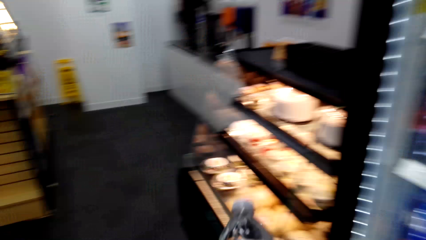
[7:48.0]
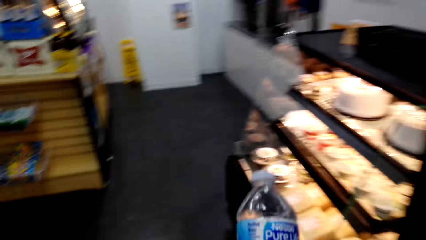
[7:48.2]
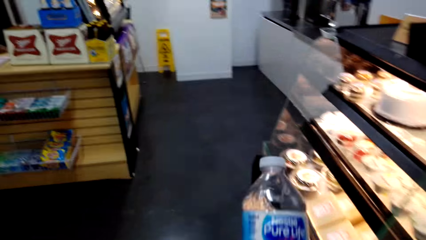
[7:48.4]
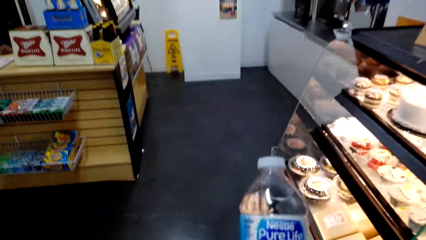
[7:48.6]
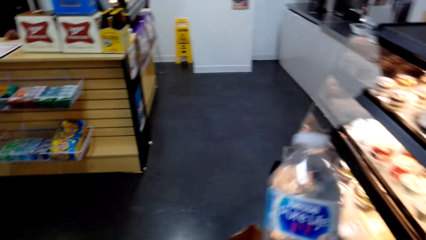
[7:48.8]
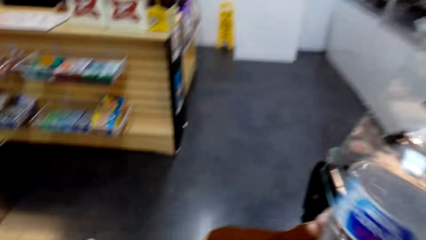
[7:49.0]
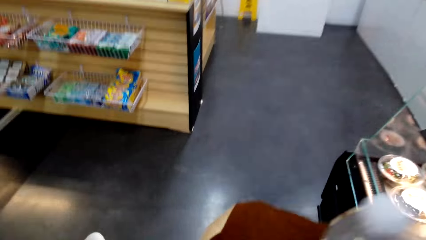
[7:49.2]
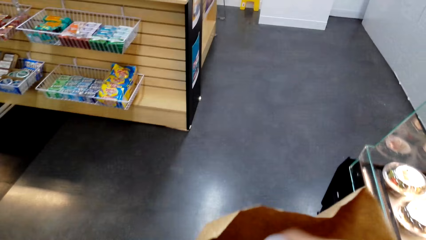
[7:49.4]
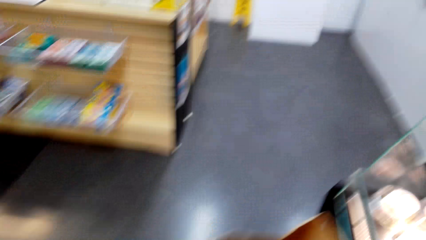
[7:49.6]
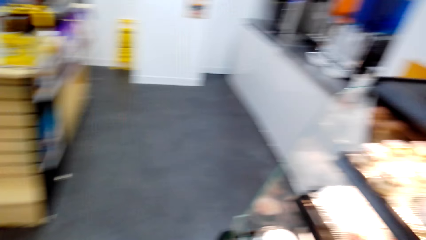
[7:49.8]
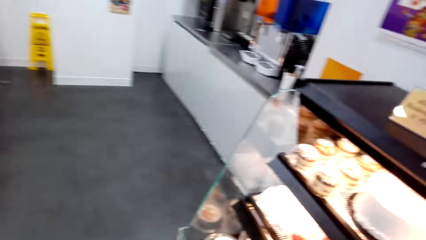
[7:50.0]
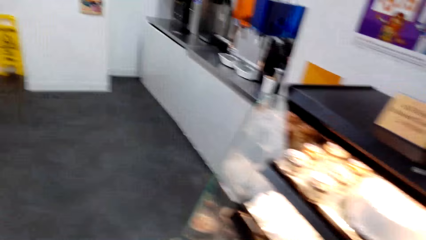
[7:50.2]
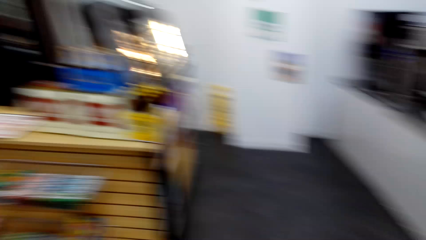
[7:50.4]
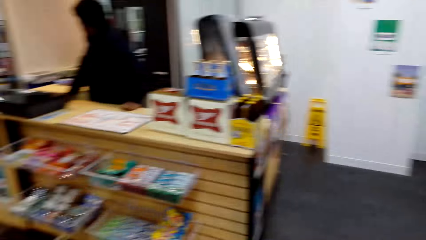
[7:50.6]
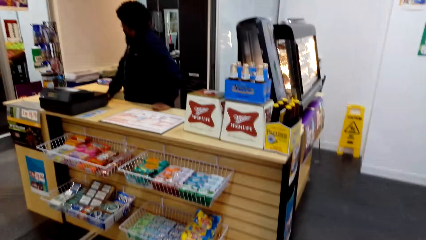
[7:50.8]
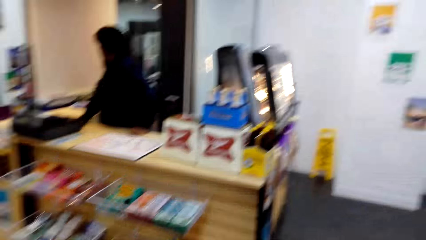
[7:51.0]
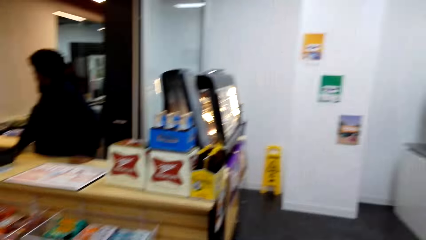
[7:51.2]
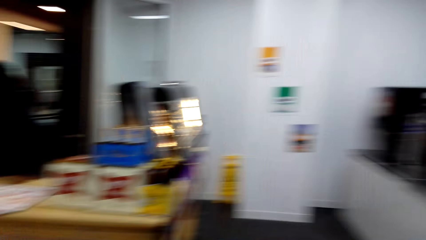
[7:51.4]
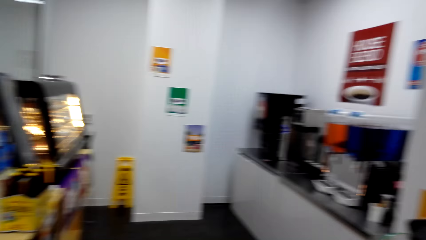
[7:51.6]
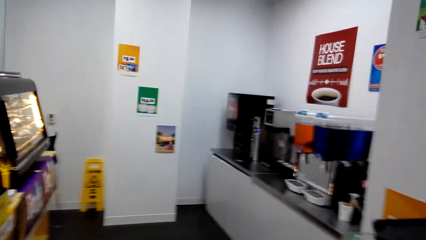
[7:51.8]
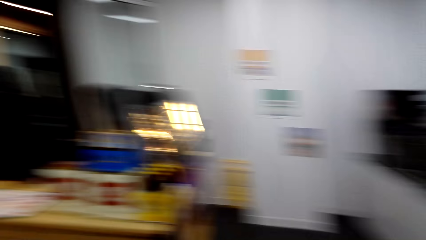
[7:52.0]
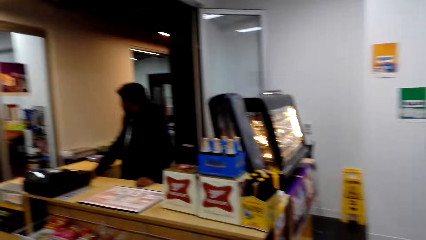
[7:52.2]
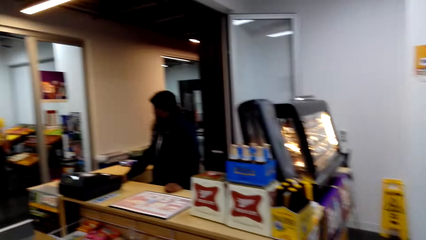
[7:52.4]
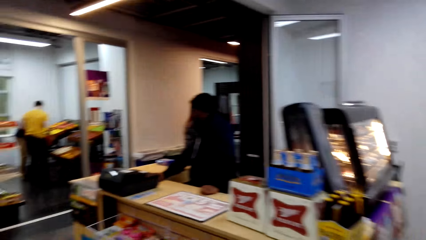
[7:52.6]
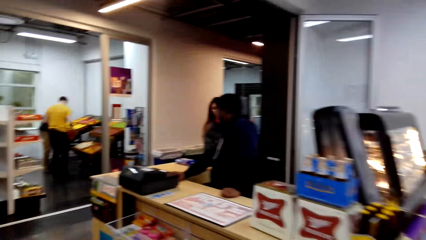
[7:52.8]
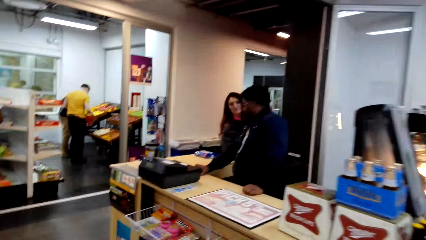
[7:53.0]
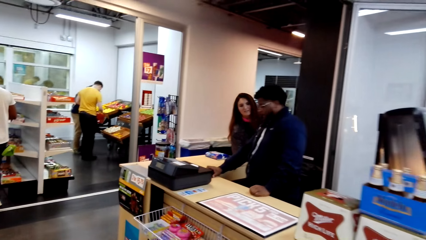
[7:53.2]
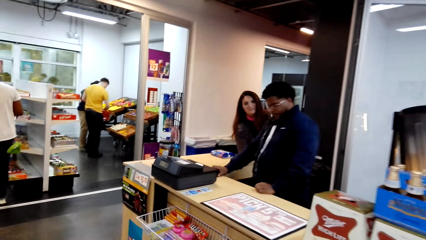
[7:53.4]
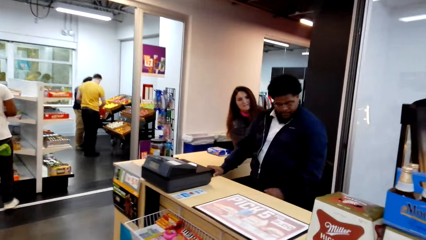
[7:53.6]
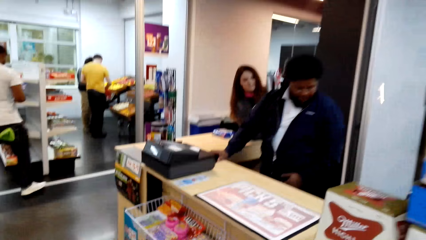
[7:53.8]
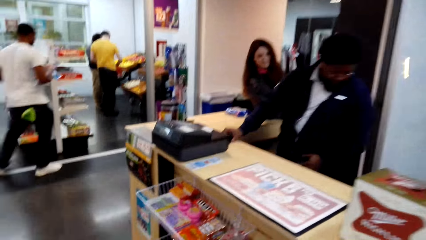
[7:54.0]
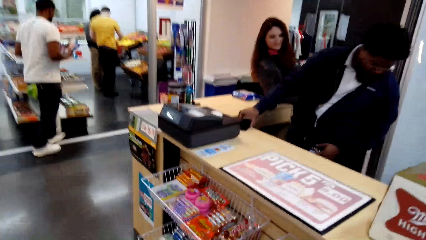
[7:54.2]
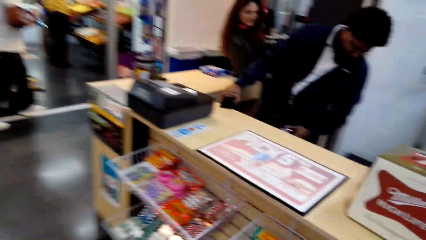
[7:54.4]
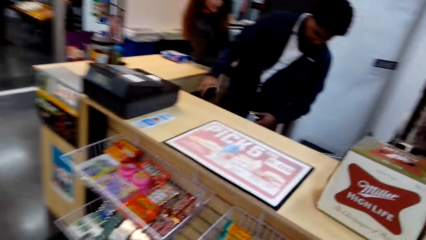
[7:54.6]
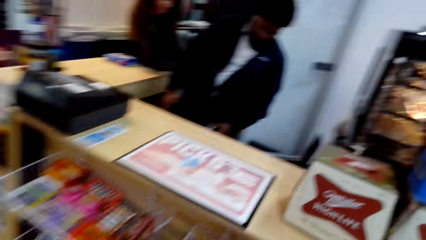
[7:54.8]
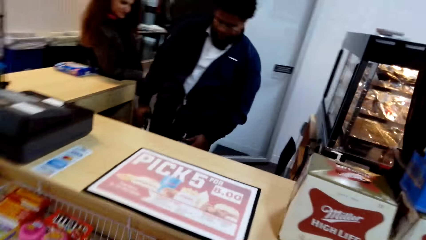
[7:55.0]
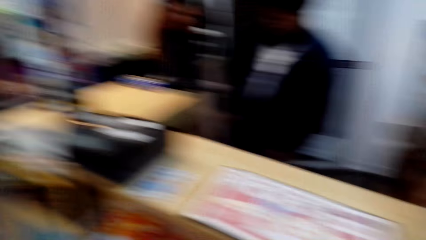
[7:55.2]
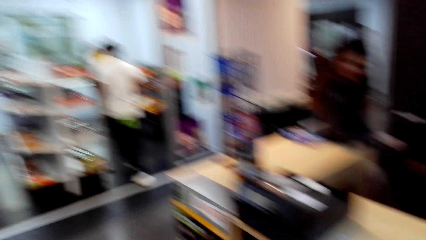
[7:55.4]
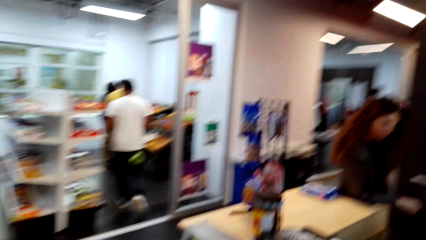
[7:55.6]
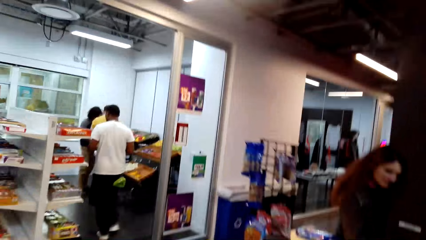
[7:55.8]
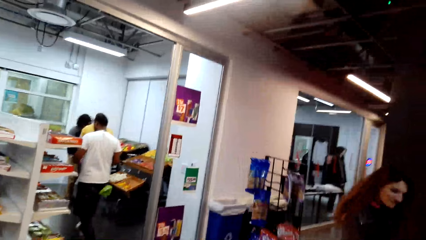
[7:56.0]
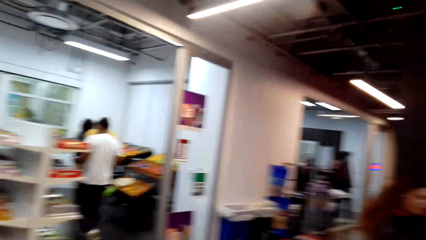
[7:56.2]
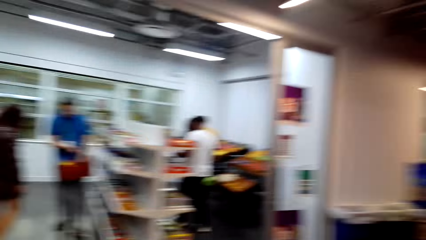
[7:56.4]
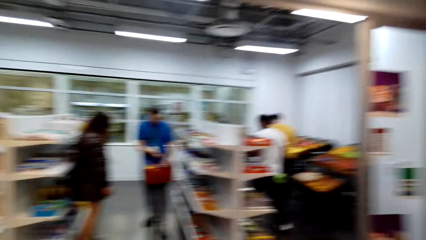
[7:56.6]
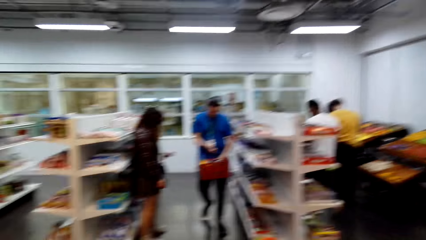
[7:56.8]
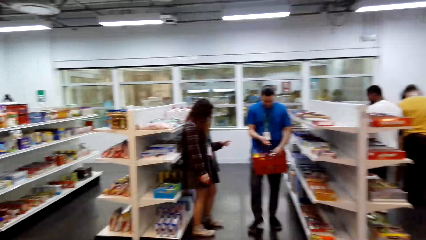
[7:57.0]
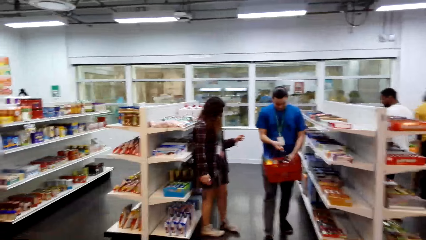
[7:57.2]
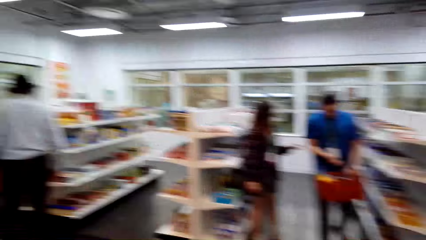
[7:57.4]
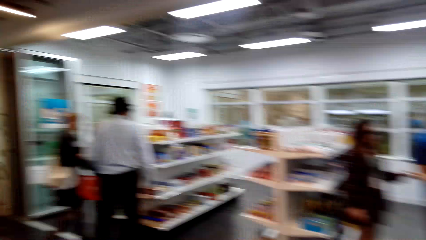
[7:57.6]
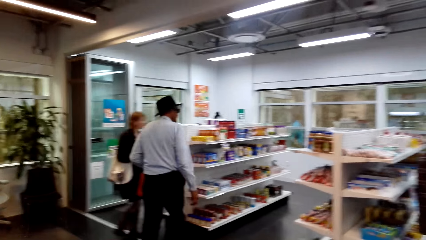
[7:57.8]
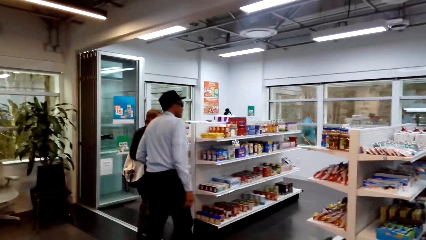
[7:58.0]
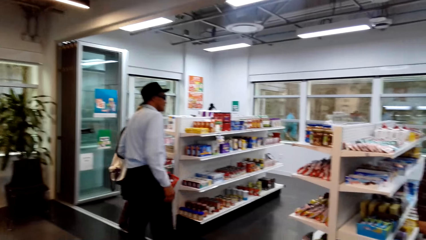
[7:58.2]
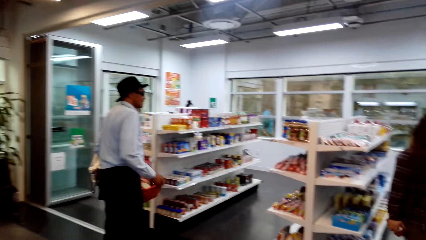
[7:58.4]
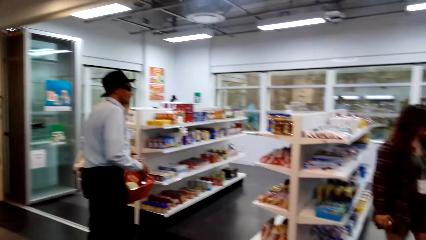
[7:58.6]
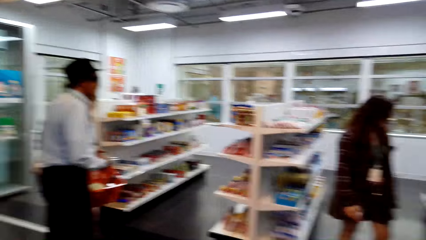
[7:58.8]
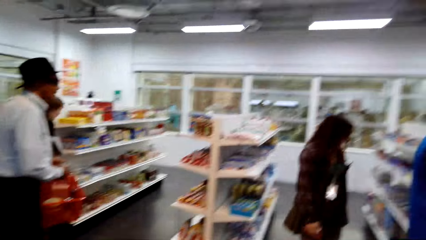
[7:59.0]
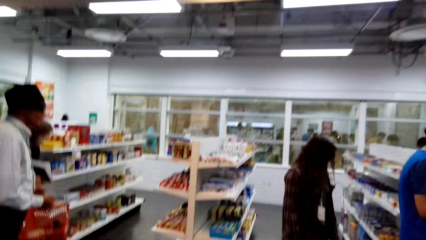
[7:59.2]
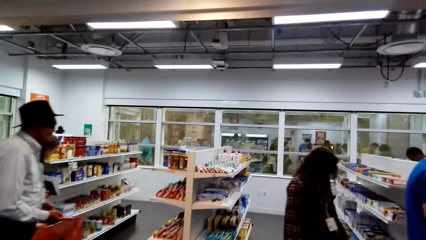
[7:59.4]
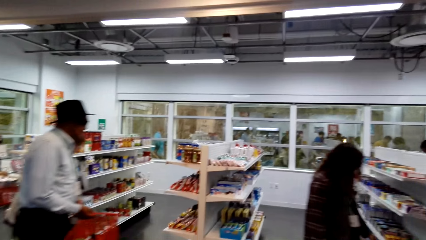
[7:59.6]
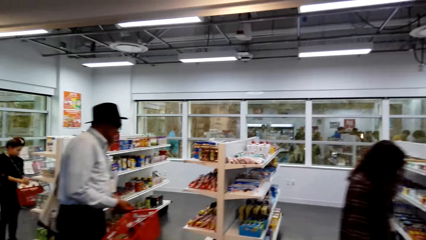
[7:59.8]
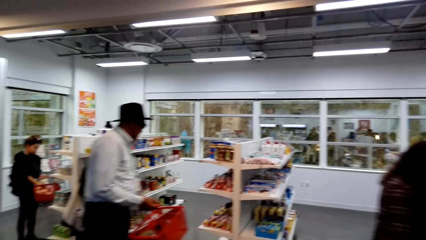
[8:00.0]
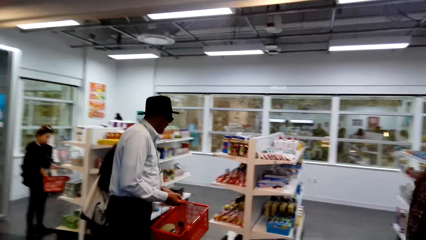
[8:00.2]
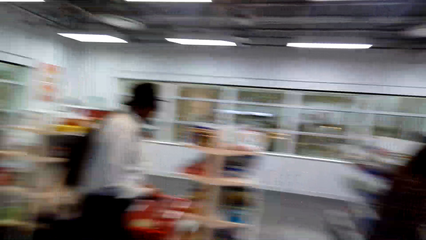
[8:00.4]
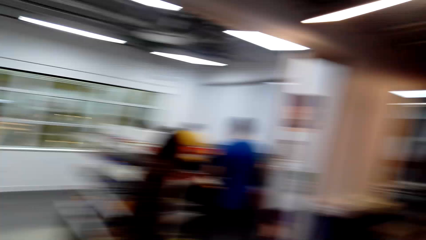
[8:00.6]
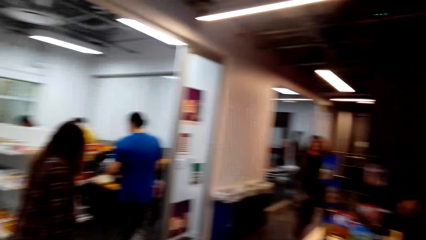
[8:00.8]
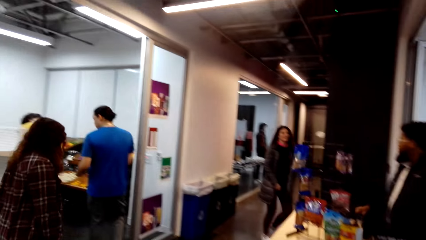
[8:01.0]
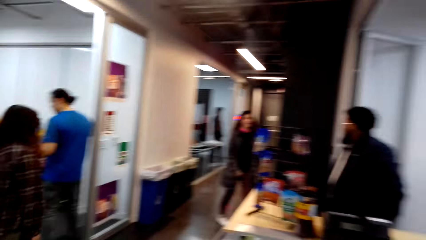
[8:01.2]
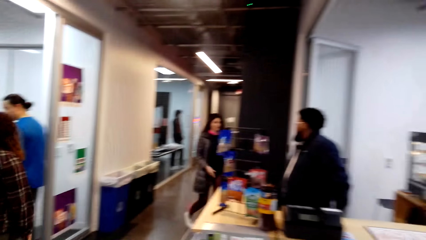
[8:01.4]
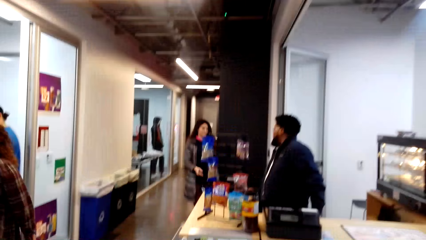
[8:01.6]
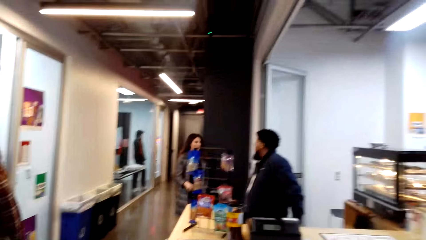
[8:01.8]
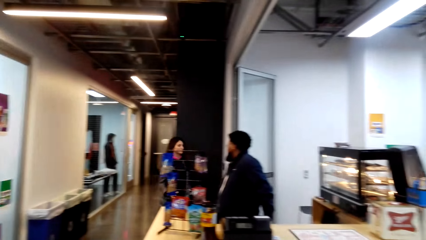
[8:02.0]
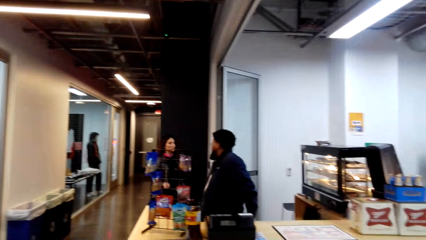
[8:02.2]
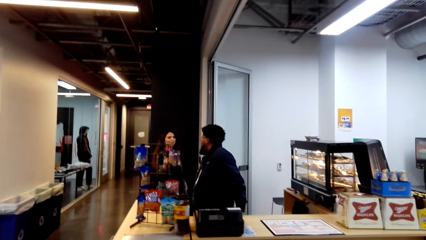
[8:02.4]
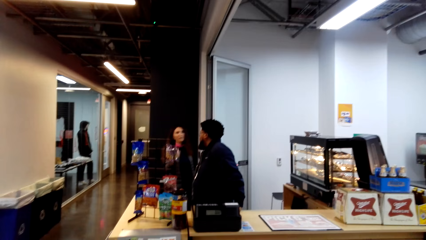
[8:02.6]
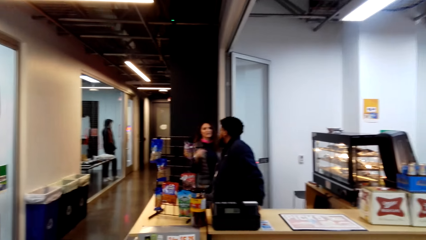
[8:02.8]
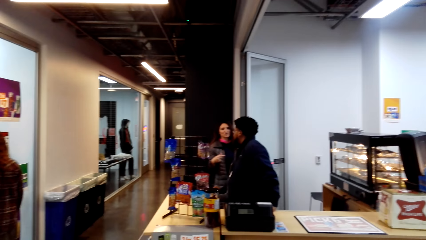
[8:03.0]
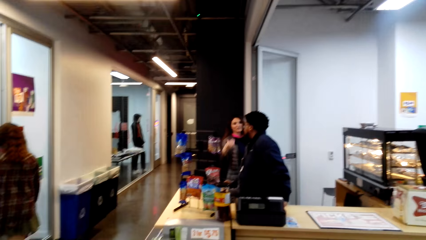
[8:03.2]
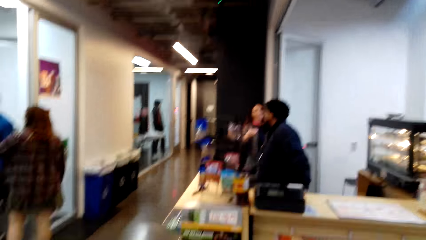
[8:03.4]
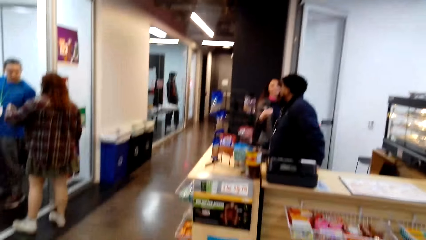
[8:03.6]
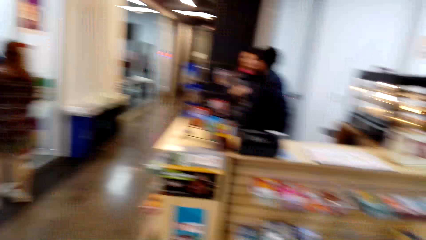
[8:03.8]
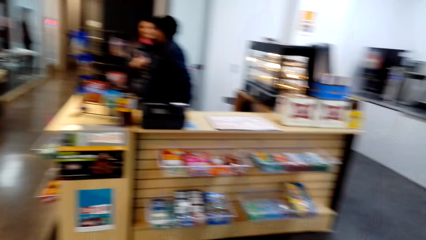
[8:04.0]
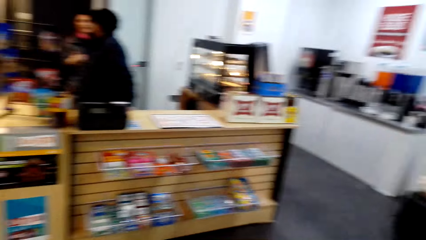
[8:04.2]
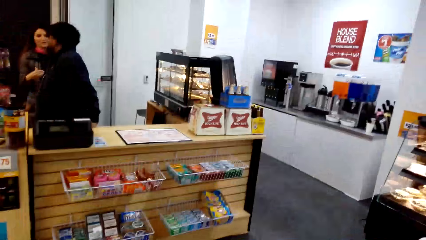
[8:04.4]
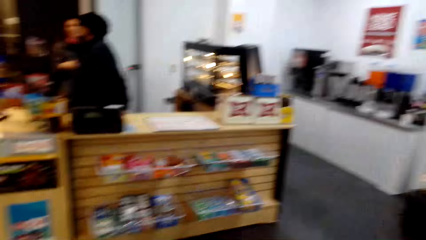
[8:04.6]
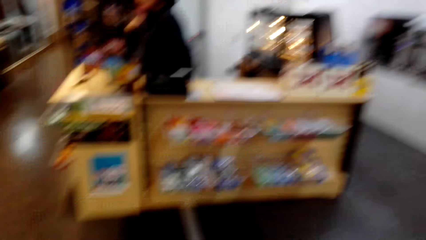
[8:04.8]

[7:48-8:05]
The camera wearer picks up water. They converse. They put the water bottle in the bag. They walk around. They look around. They walk towards the counter. They look around.
